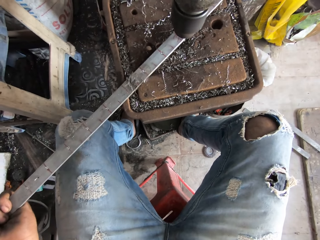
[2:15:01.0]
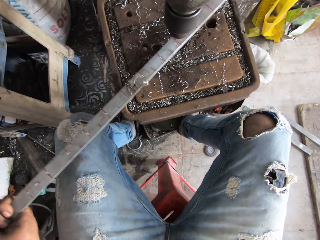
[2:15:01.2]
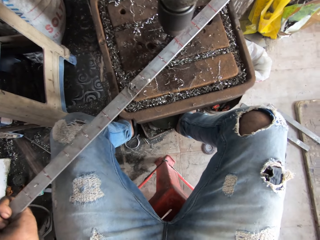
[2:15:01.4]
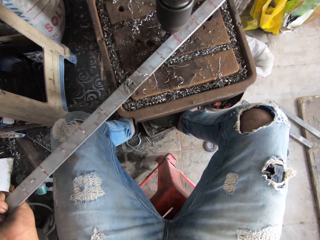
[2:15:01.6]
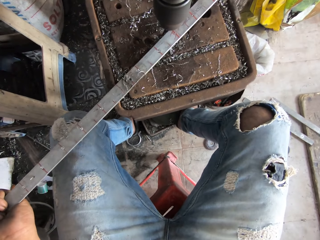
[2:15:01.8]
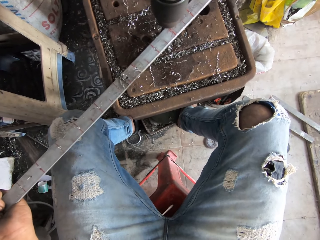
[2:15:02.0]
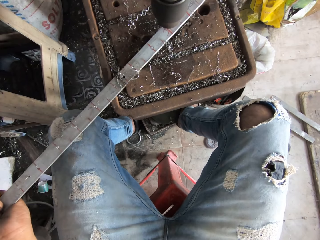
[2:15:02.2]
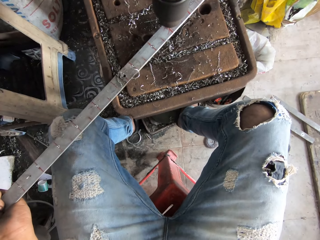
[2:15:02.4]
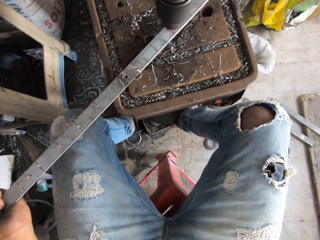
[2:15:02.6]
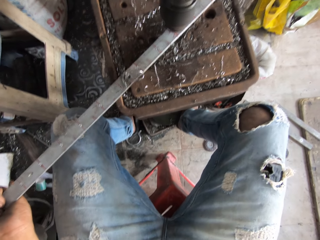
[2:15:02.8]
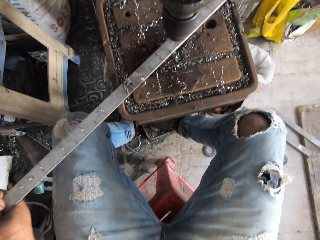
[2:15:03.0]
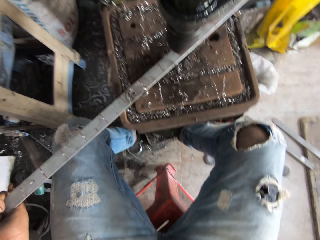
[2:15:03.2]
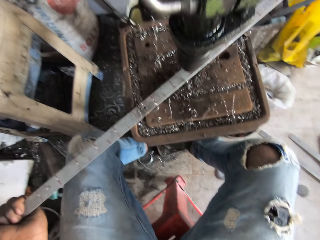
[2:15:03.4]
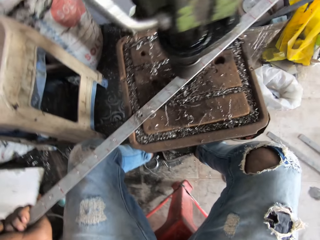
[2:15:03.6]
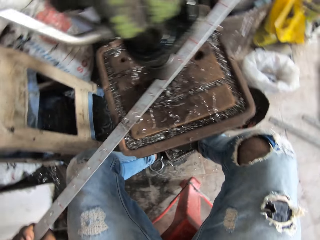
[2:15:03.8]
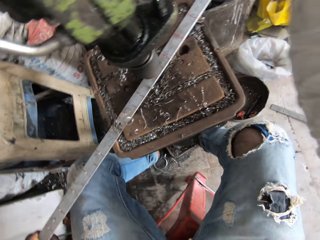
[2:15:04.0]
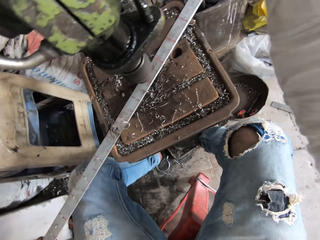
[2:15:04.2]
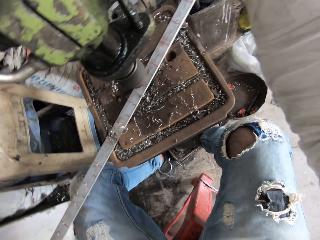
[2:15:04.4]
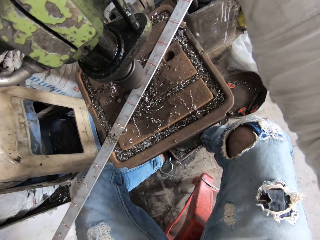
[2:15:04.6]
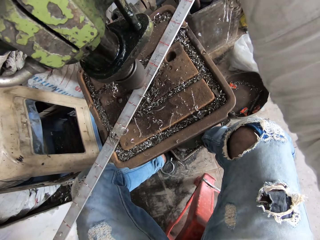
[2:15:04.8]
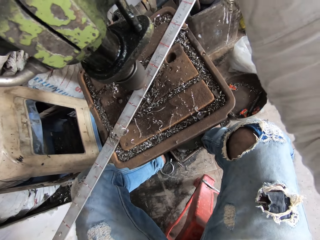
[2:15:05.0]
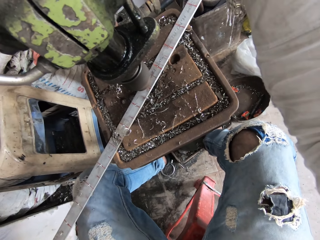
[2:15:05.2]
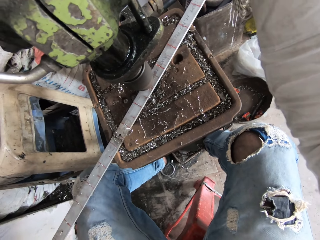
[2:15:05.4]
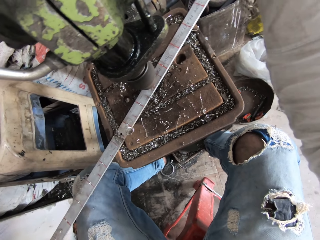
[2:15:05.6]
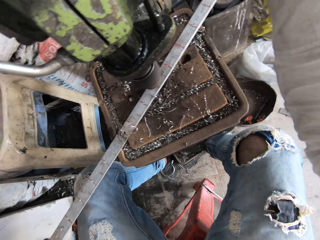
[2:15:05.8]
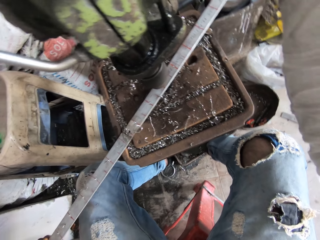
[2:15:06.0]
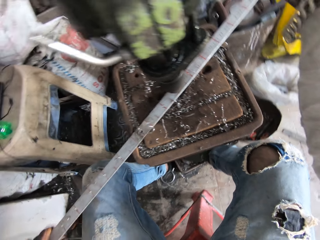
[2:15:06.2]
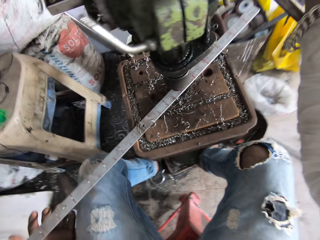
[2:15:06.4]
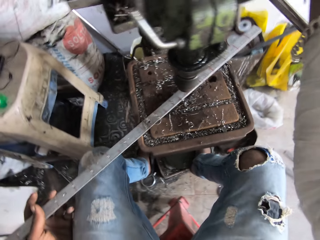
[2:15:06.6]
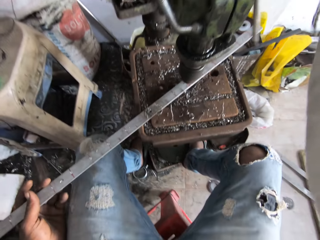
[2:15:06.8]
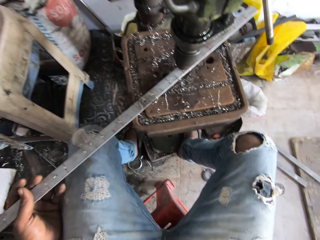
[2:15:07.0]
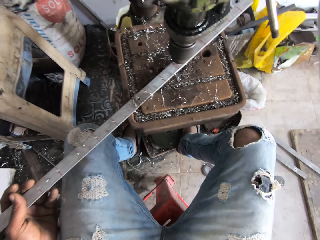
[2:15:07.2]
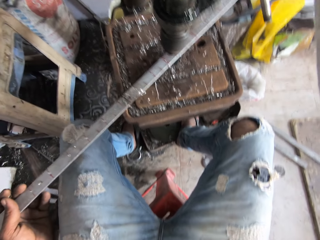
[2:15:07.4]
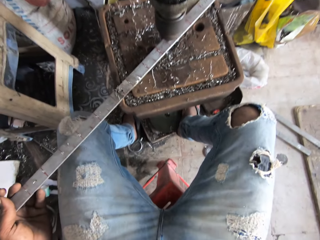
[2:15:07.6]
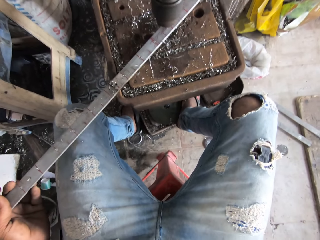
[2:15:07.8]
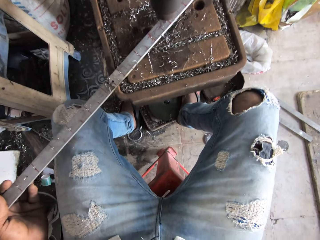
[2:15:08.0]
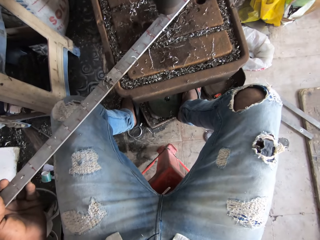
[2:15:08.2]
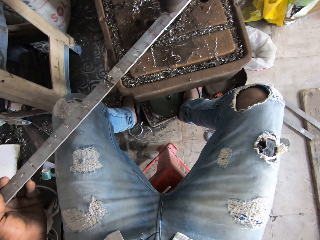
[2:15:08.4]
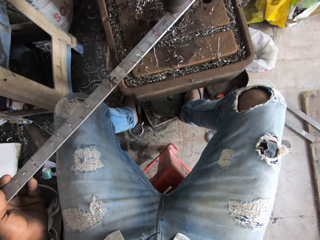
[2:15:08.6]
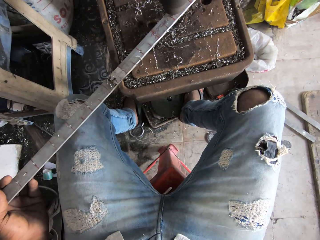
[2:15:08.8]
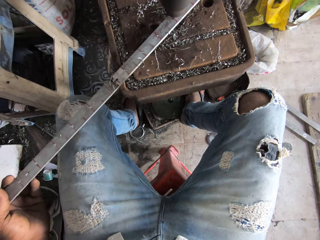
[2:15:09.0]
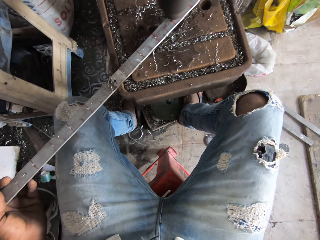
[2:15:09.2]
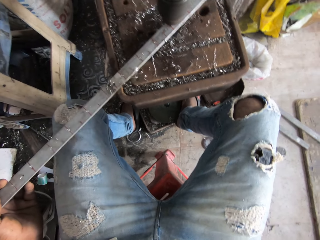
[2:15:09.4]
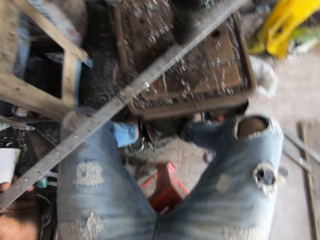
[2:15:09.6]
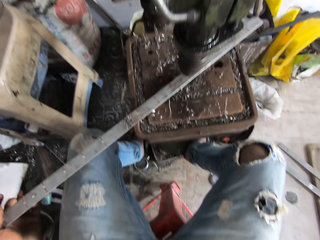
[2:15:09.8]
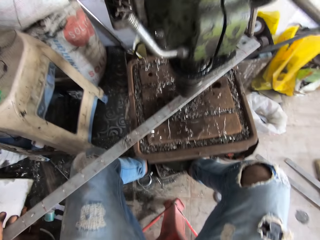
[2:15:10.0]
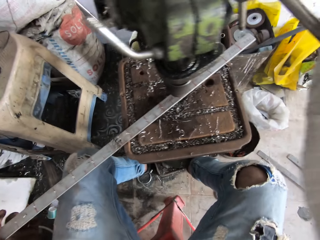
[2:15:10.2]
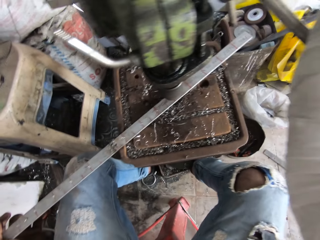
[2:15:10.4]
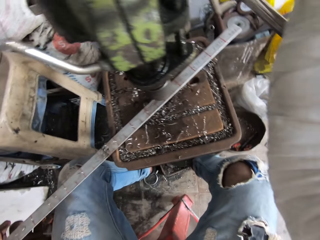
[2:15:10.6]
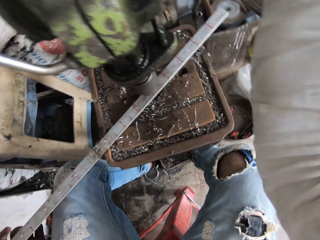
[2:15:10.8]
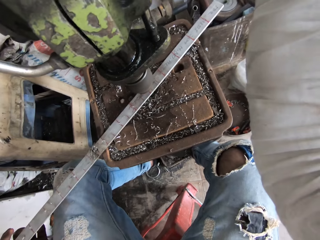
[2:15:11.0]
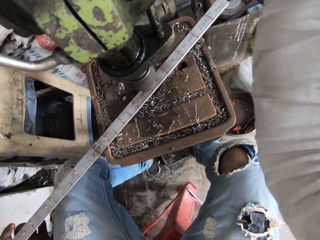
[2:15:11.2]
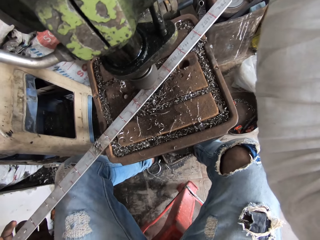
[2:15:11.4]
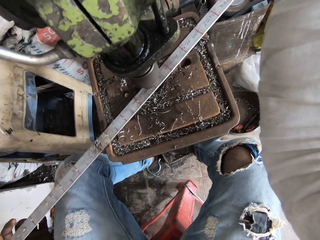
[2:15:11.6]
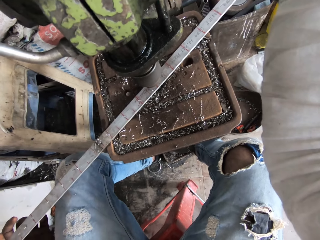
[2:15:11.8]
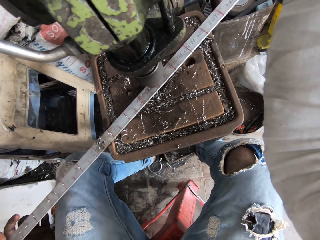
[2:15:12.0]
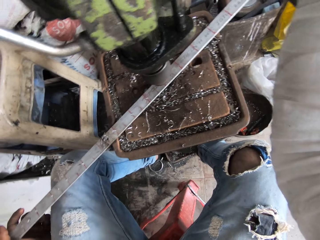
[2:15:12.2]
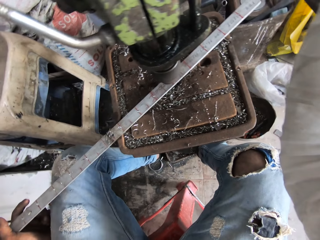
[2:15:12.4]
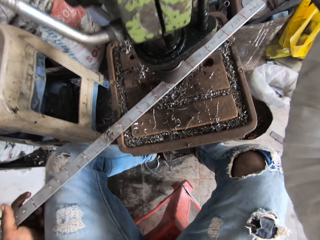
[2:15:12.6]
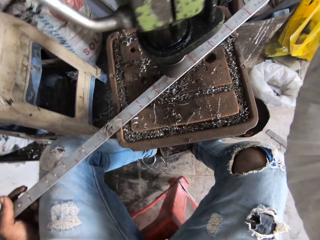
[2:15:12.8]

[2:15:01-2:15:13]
The camera wearer drills a hole on a metal rod with a pillar drilling machine. They adjust the metal rod on the pillar drilling table with the left hand. They drill a hole on the metal rod with the pillar drilling machine.

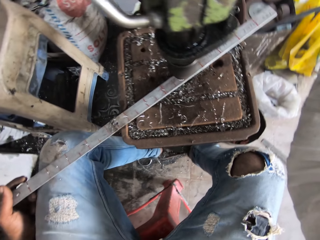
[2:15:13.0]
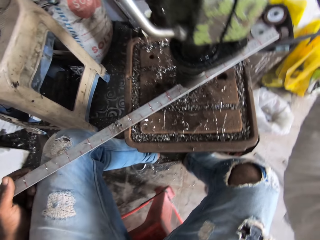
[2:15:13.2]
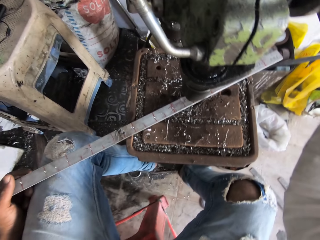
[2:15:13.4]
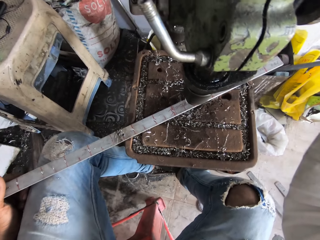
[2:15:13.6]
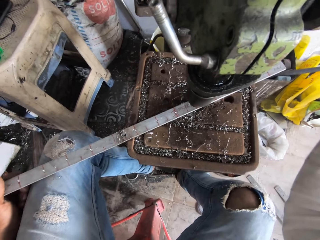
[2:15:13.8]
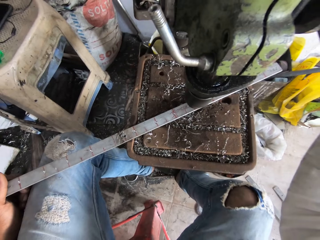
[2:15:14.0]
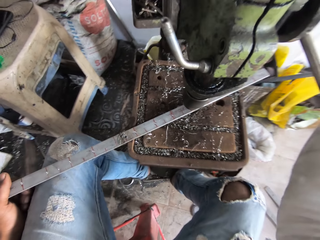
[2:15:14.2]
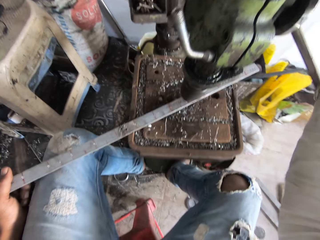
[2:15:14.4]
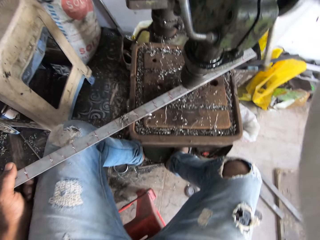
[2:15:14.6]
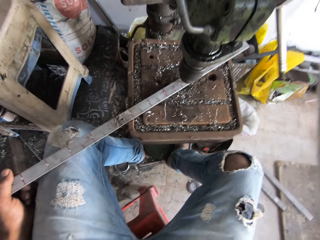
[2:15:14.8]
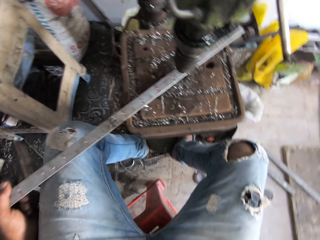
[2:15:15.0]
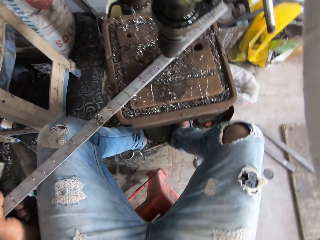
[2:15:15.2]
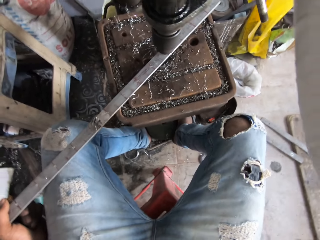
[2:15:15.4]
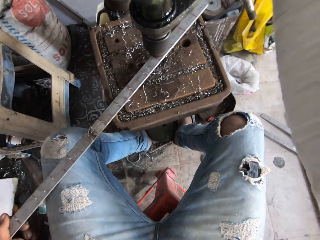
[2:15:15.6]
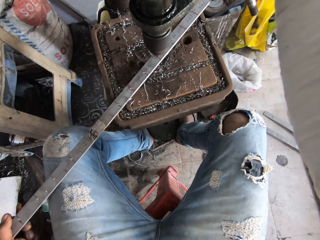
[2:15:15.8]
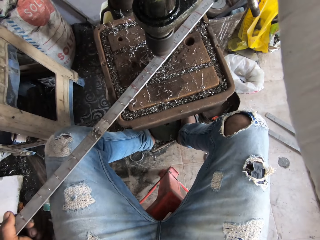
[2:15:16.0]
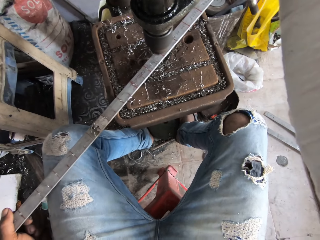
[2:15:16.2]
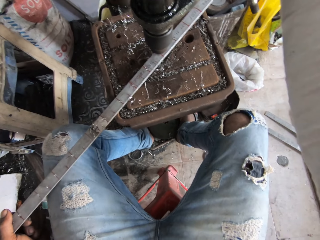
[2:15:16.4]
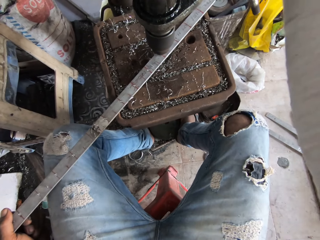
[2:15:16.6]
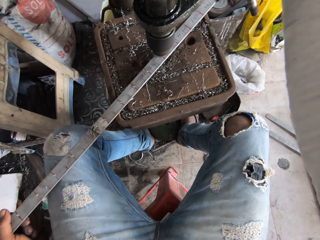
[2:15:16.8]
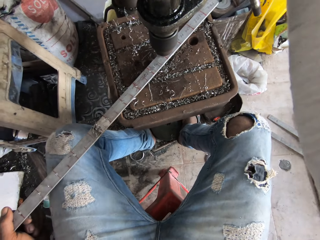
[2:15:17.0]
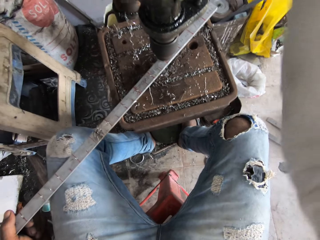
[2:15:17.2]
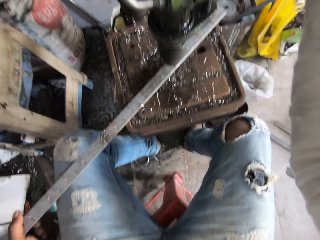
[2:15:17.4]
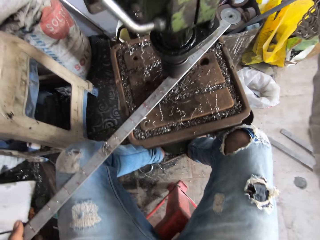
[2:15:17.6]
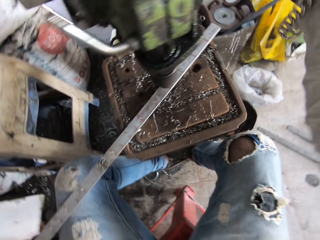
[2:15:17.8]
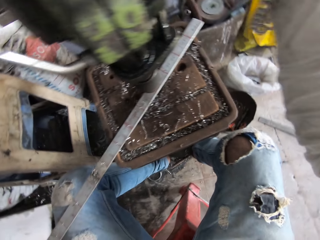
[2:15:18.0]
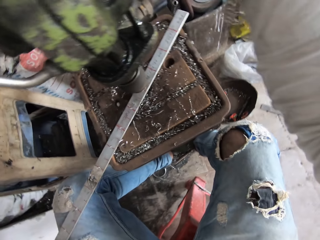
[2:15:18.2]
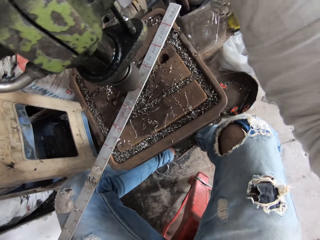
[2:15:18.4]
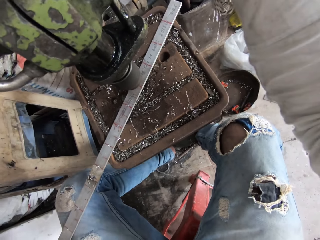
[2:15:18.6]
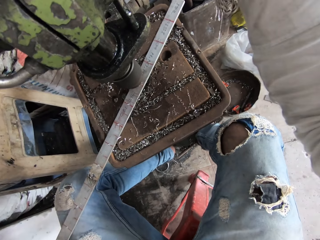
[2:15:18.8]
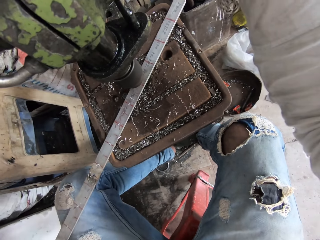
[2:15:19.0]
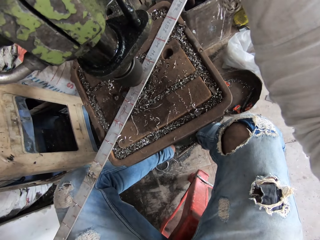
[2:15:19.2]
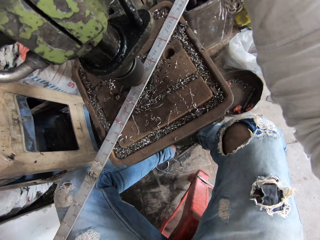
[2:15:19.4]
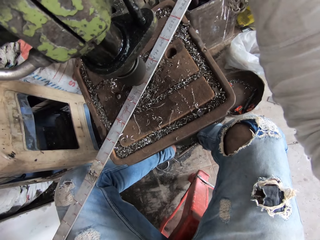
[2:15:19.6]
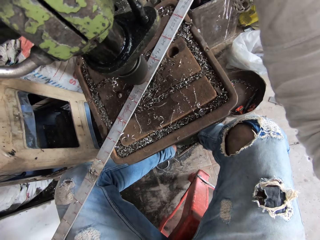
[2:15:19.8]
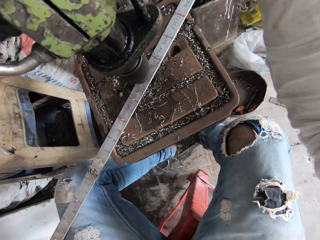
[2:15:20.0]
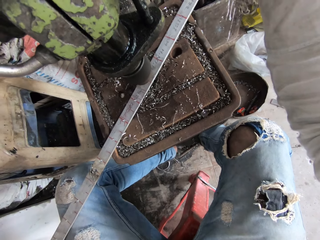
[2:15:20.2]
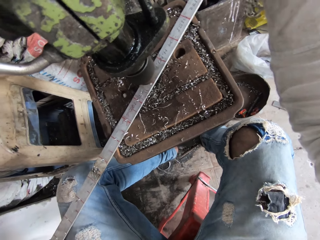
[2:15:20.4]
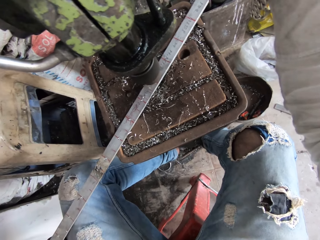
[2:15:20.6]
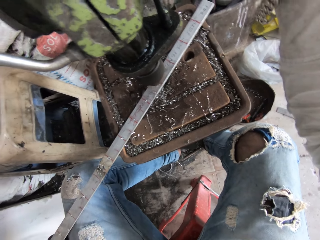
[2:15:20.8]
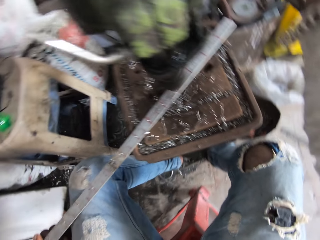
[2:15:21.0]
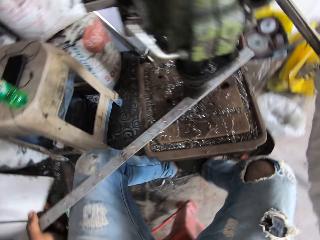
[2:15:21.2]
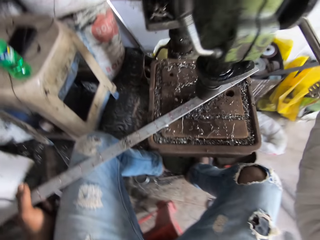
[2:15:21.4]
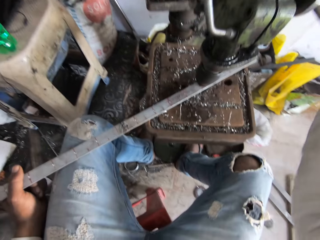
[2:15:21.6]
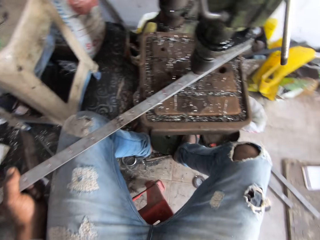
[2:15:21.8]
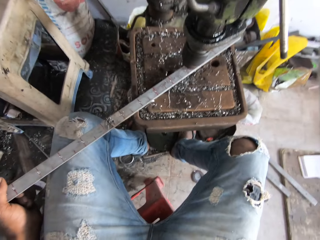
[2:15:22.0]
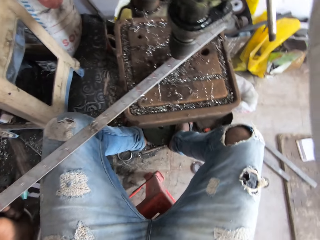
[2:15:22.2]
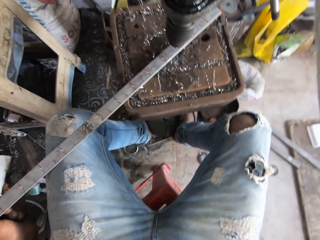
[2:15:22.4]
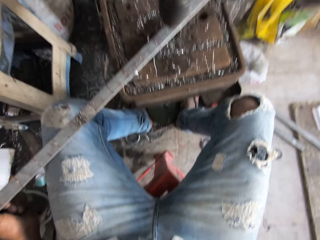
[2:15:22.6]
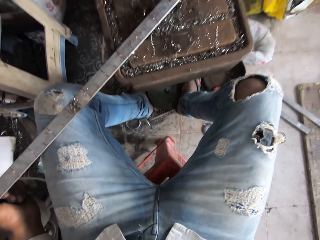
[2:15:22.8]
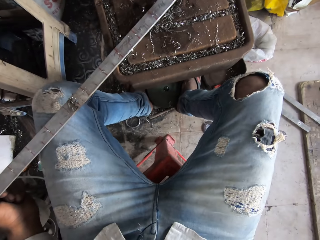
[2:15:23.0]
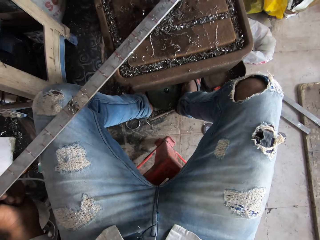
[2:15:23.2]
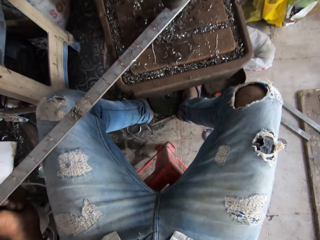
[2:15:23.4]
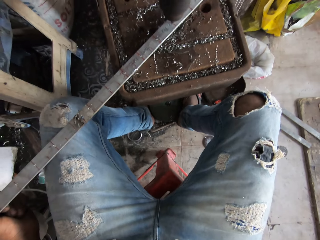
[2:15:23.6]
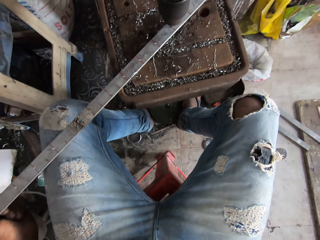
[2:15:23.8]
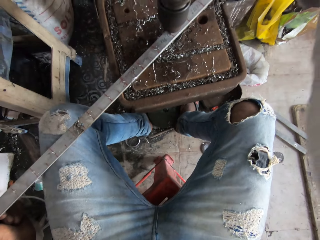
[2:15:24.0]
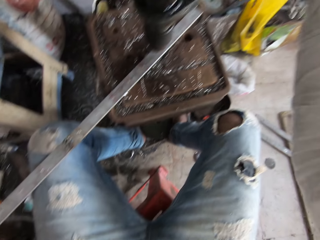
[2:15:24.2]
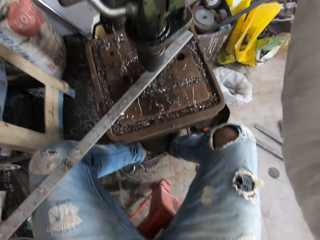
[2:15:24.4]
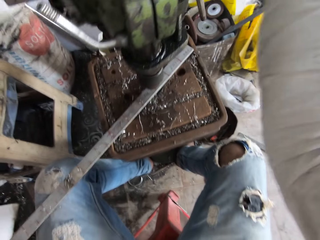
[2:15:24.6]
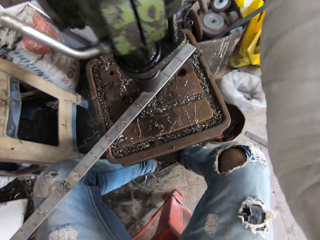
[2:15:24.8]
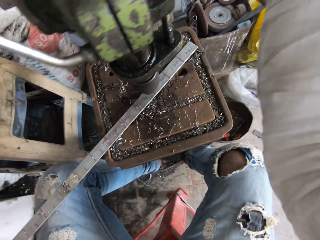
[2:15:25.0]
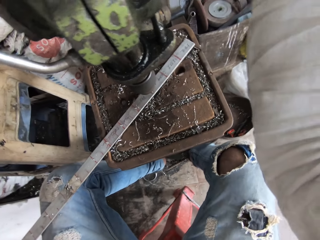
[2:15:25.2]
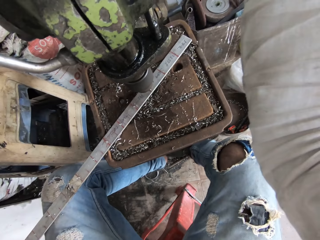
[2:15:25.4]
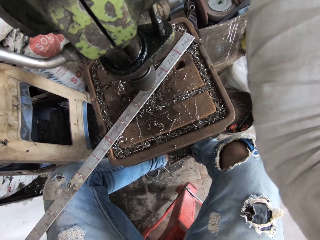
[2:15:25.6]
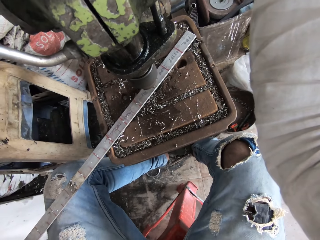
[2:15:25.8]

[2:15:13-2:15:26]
The camera wearer rotates the feed handle with the right hand. They adjust the grinder.
